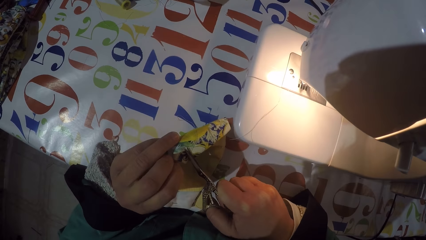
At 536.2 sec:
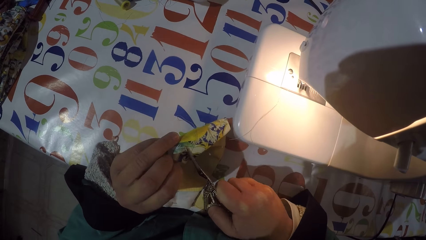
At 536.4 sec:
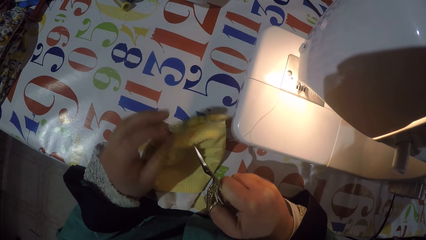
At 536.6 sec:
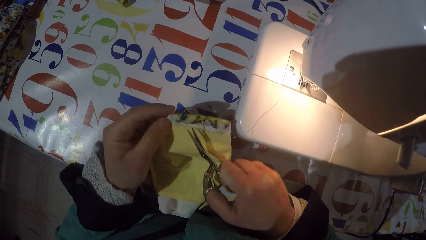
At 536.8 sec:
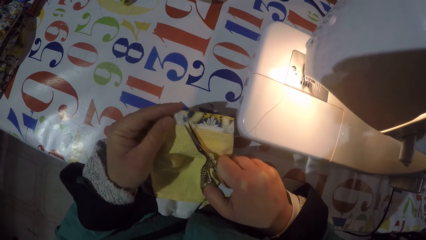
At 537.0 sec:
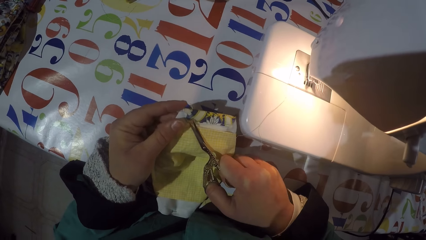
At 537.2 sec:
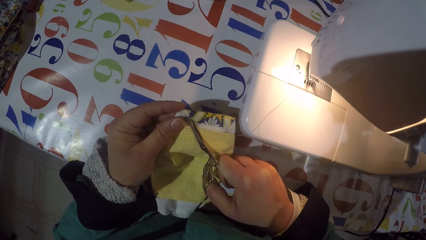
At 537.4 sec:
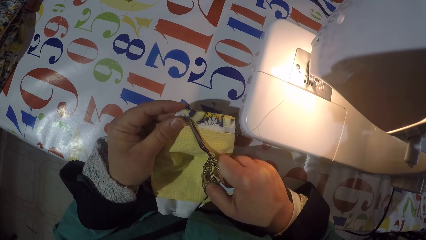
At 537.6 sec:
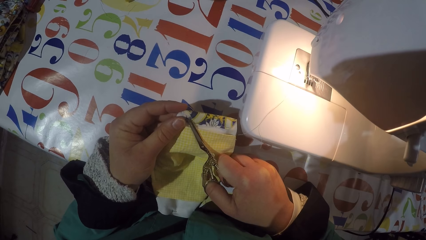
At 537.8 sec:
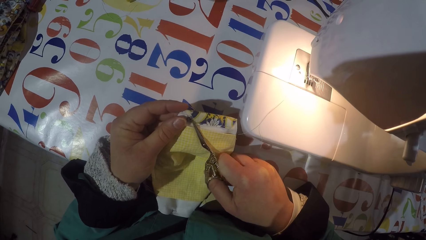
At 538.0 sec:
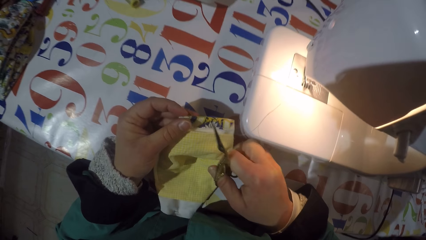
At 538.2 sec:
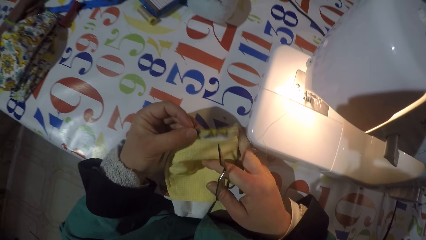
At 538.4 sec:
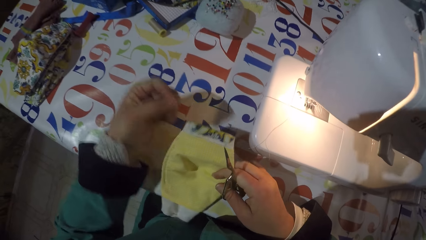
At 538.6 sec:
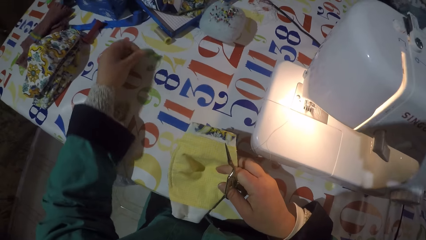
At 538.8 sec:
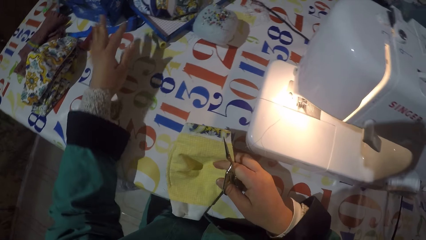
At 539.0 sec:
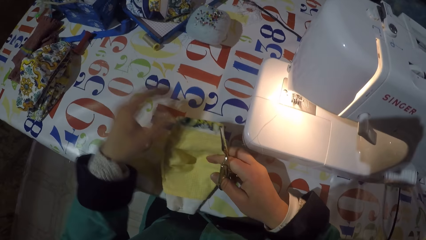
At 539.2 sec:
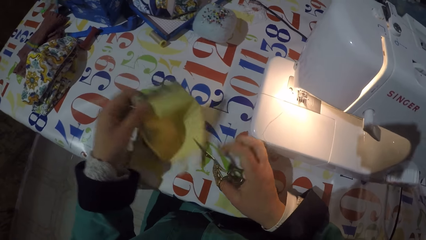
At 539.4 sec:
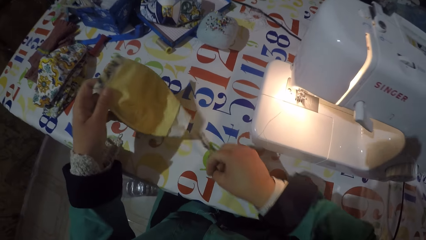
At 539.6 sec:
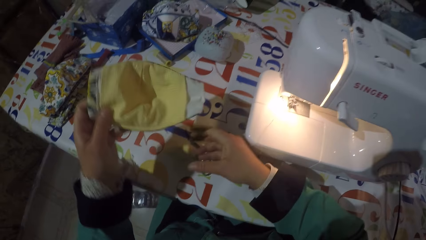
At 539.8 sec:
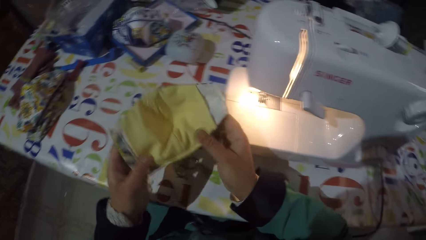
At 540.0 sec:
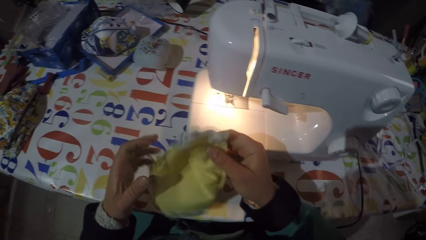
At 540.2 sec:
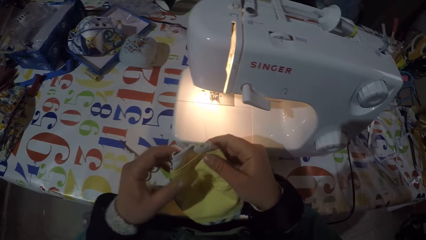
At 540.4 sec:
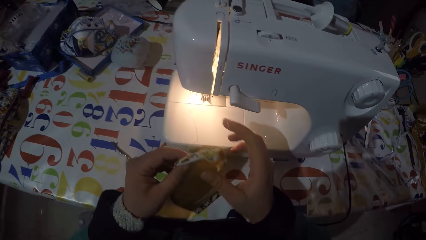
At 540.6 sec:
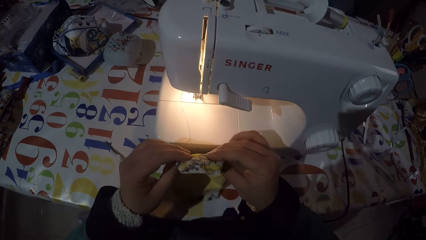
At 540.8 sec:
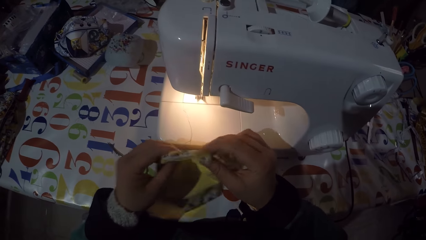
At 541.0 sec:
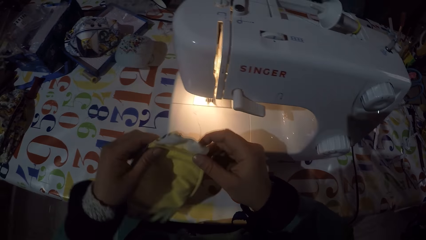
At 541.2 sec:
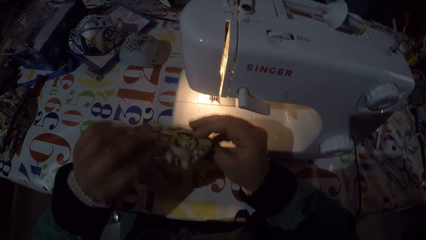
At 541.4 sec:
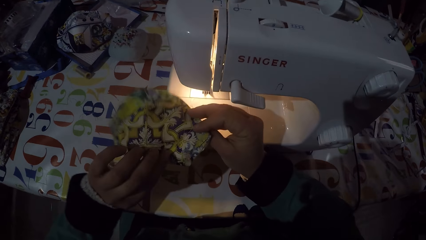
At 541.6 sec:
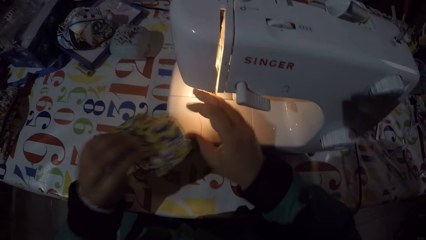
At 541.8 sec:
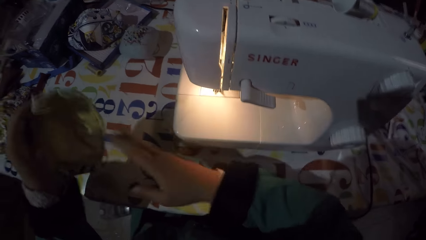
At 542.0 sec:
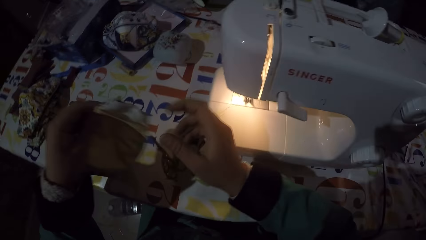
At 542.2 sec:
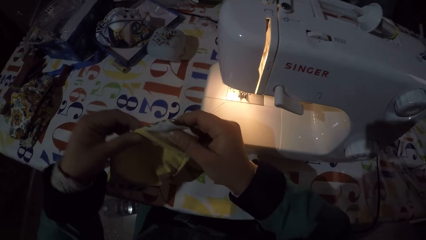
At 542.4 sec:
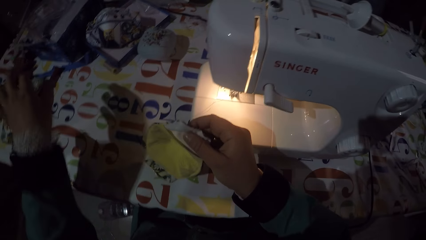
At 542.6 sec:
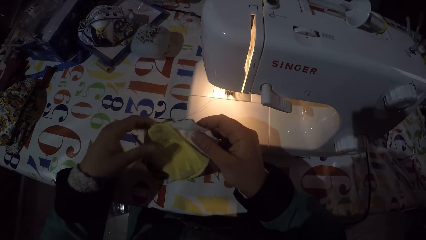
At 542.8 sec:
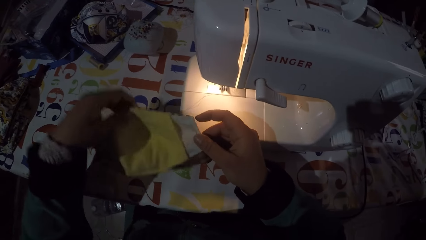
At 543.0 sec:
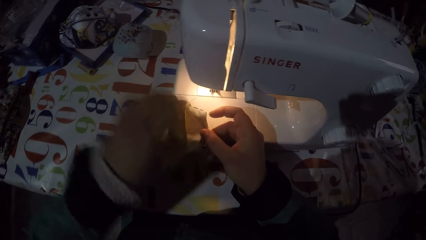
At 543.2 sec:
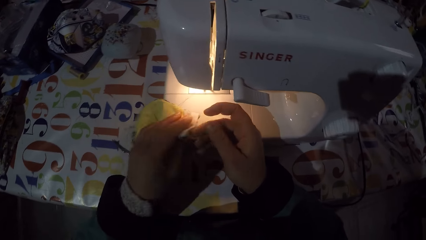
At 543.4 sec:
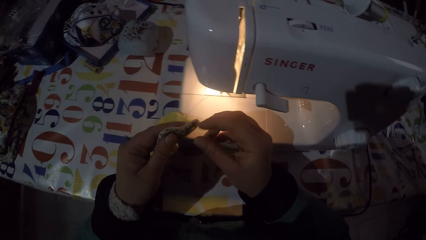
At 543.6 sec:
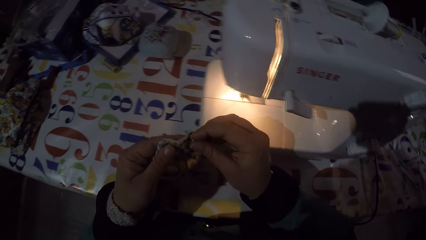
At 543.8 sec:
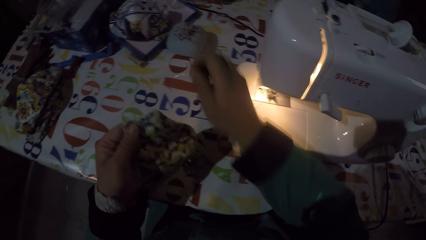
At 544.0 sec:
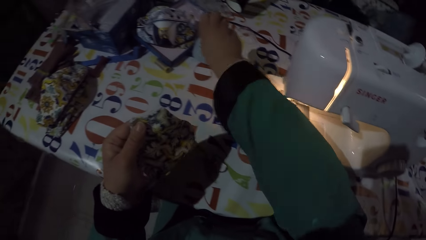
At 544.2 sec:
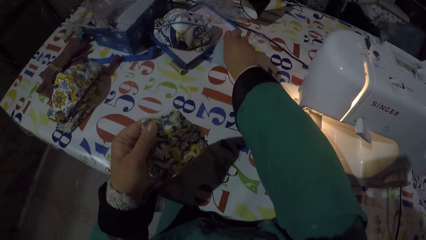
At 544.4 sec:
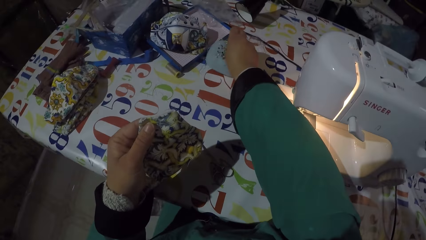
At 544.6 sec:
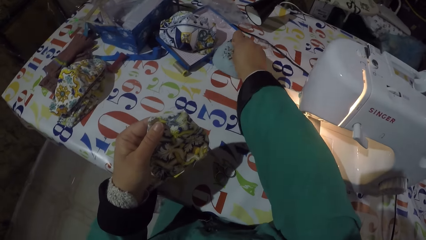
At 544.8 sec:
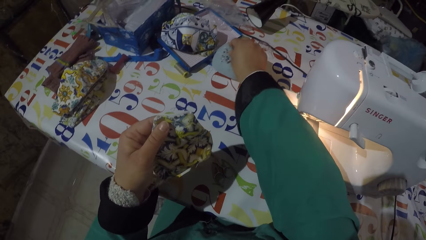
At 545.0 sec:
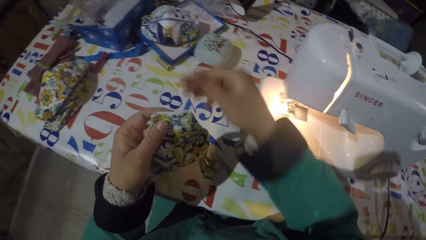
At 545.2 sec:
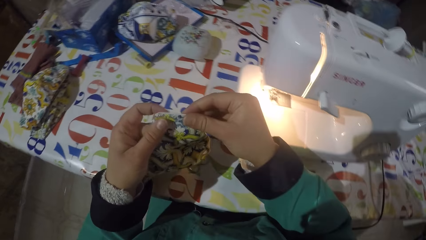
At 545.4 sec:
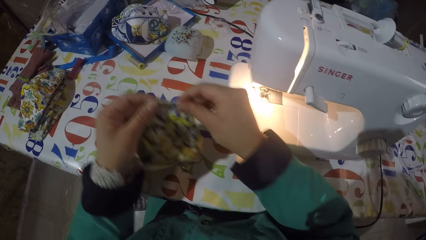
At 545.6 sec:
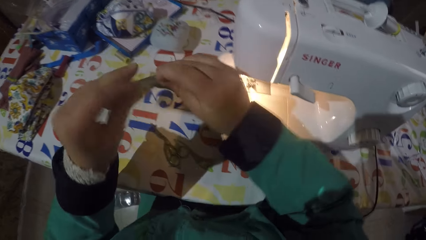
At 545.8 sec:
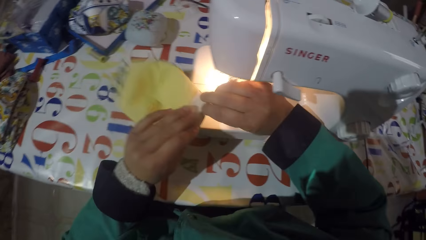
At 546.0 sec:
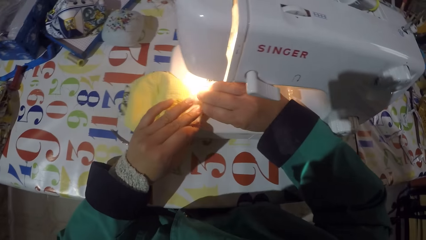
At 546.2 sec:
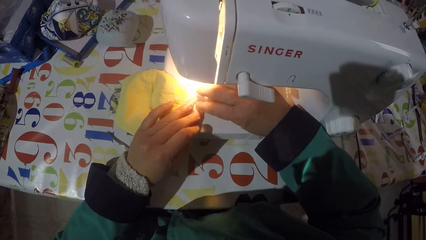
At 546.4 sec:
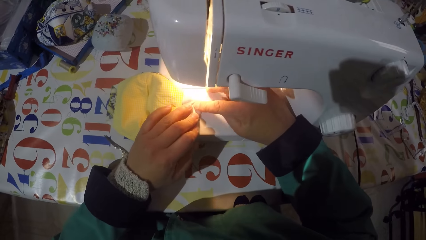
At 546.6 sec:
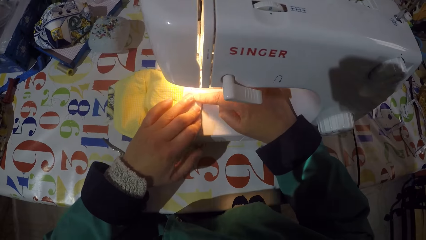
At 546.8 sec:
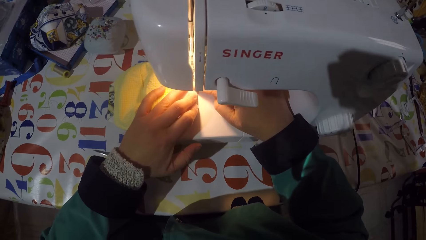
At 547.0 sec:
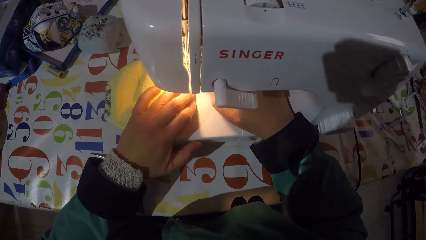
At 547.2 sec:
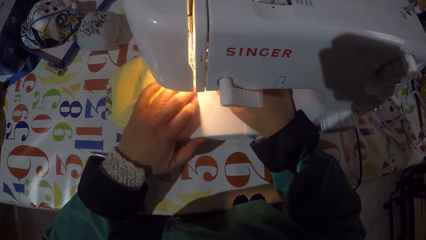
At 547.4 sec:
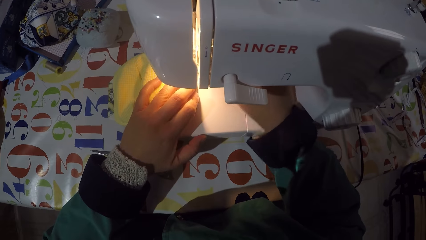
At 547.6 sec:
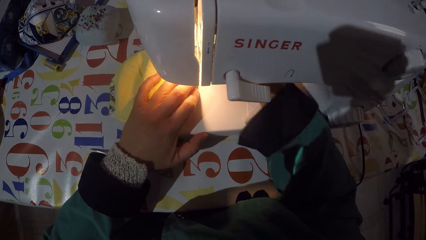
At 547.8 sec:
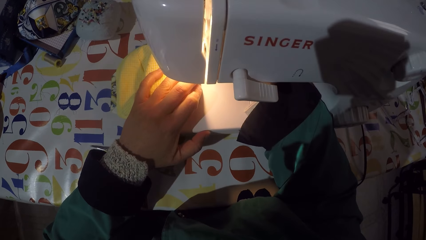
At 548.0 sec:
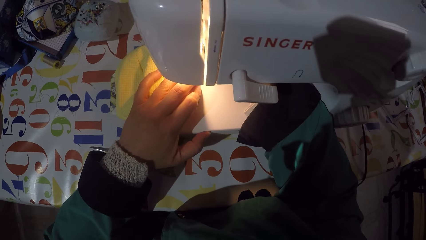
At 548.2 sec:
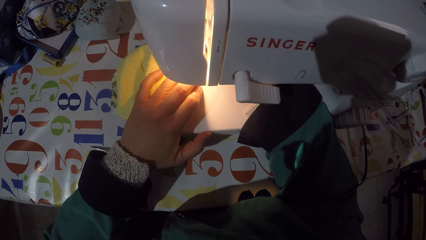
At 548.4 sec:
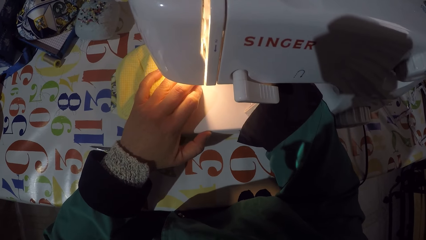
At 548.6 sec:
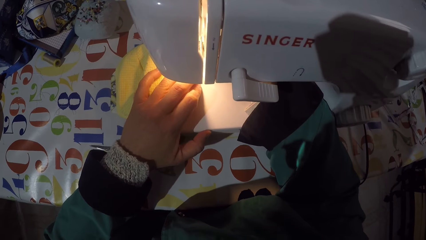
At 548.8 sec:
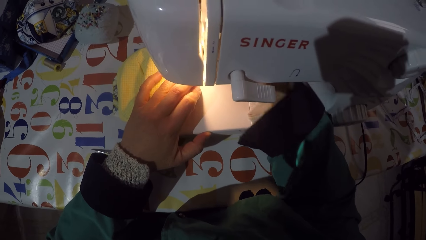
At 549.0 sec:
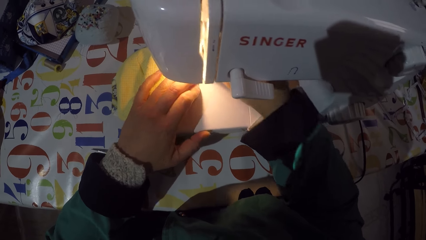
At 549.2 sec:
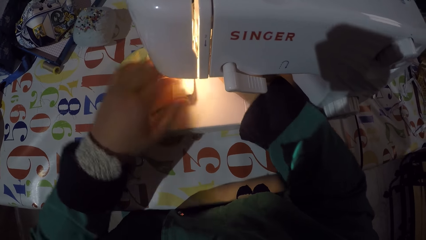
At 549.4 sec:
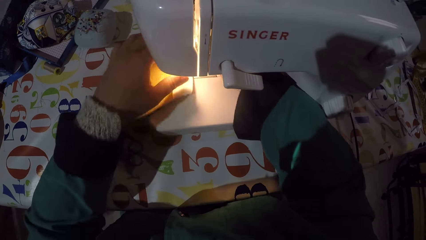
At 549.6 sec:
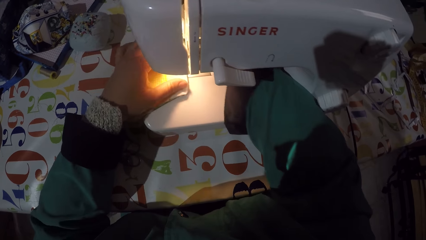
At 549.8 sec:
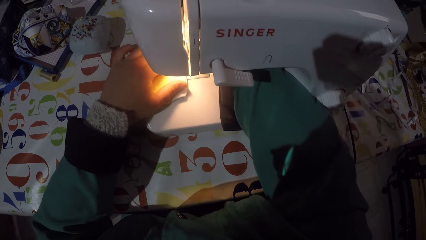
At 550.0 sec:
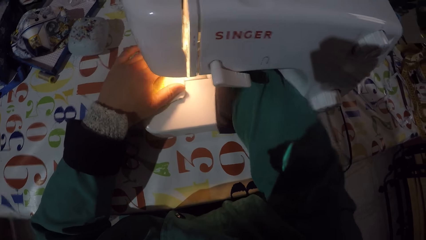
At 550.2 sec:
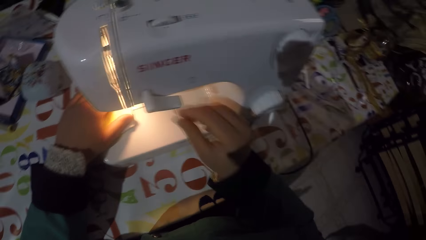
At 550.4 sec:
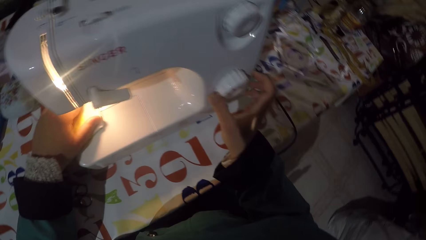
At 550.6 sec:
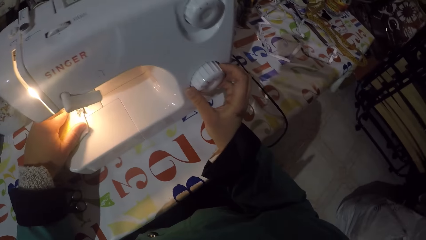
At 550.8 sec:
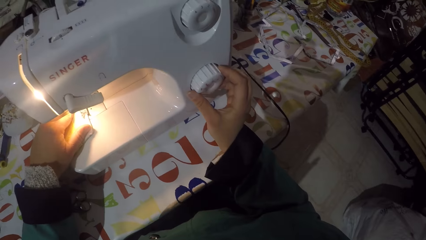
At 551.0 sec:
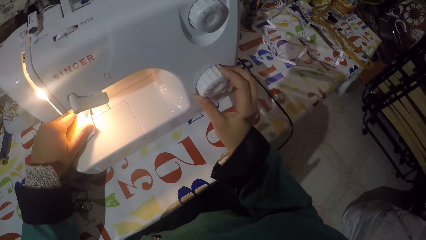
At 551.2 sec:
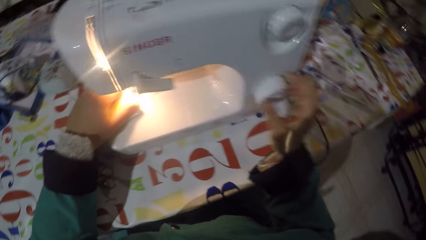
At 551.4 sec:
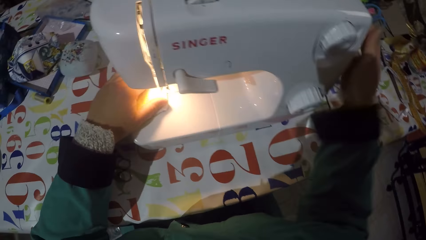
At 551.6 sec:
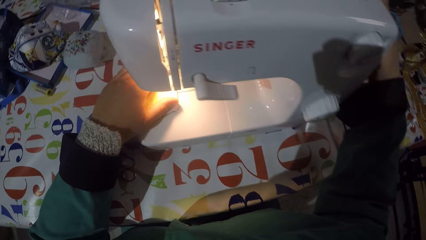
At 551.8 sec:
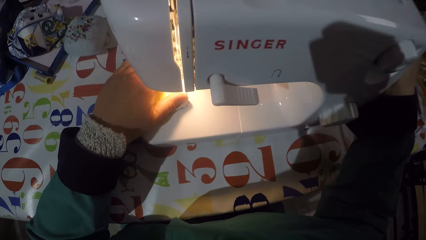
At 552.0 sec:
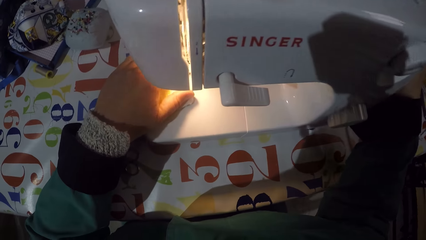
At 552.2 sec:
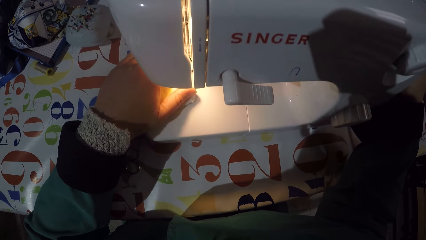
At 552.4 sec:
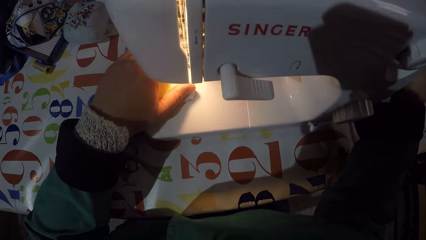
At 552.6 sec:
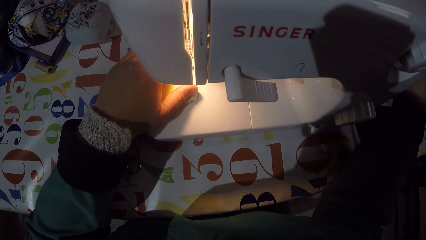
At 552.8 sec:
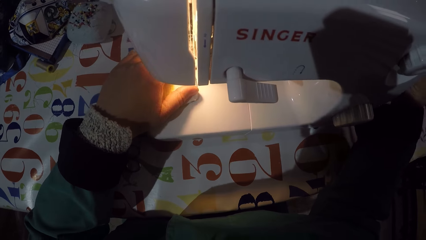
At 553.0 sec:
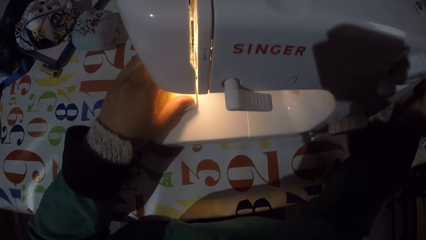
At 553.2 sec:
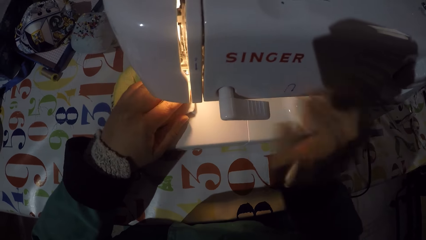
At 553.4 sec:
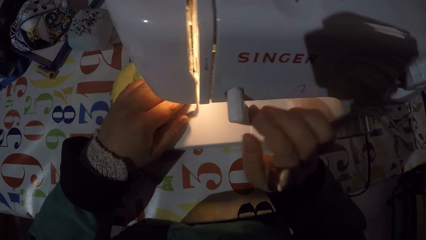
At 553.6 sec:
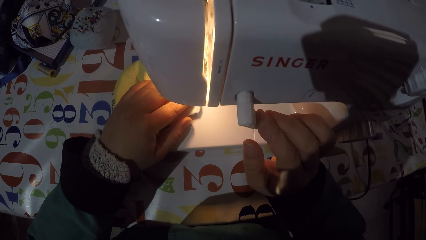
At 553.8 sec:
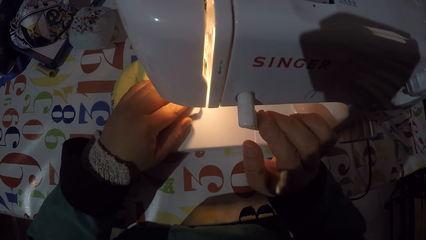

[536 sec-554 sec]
The camera wearer puts a string on the table. They hold a piece of cloth or mask. They put the scissors on the table. They hold the piece of cloth. They wipe the sewing machine. They remove a pin from the piece of cloth. They pin the pin in the pin cushion. They align the piece of cloth on the sewing machine. They put the mask in the sewing machine. They push the mask underneath a needle. They adjust a stitch selector. They adjust a balance wheel. They align the piece of cloth on the sewing machine.
